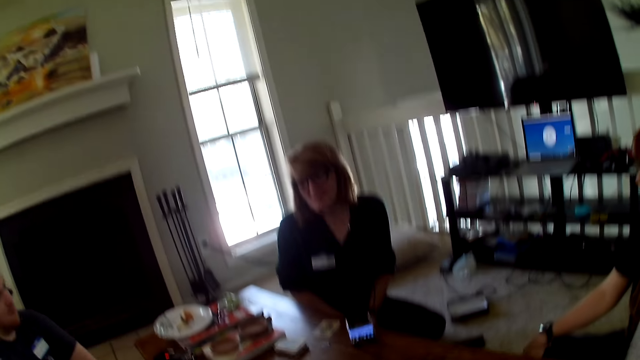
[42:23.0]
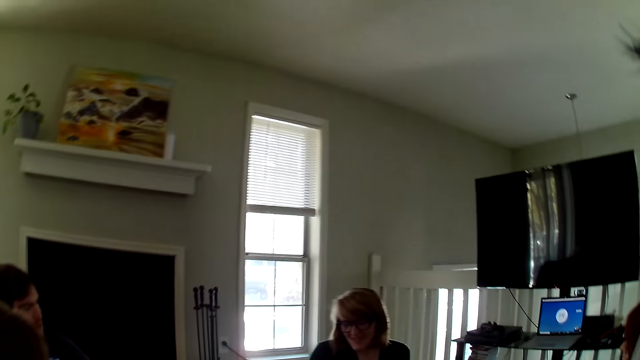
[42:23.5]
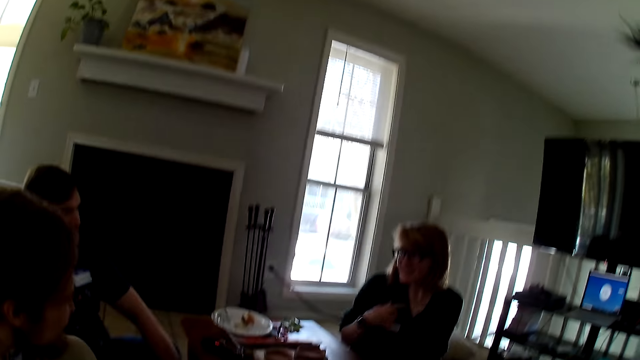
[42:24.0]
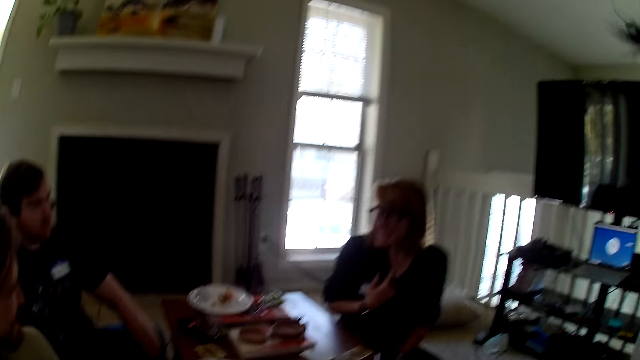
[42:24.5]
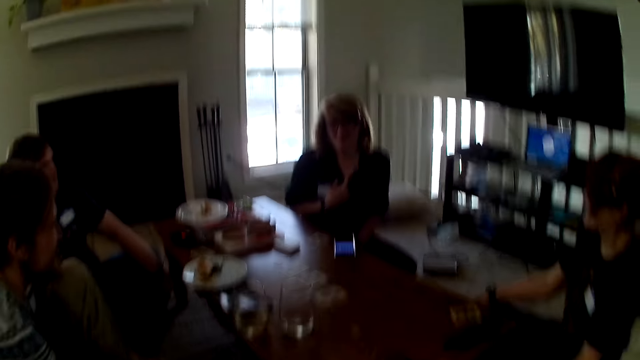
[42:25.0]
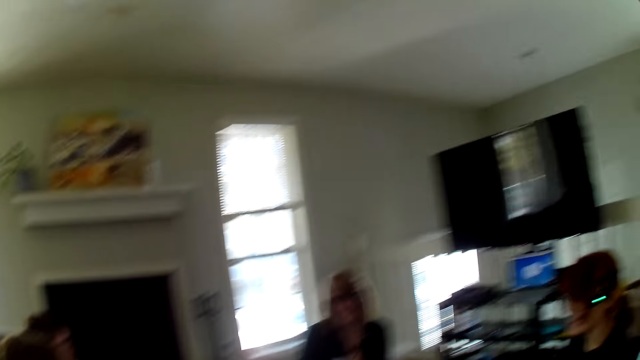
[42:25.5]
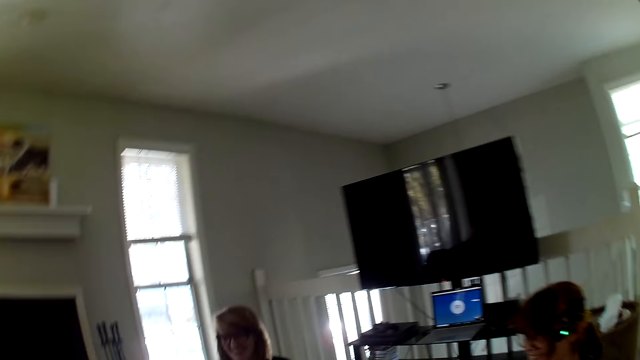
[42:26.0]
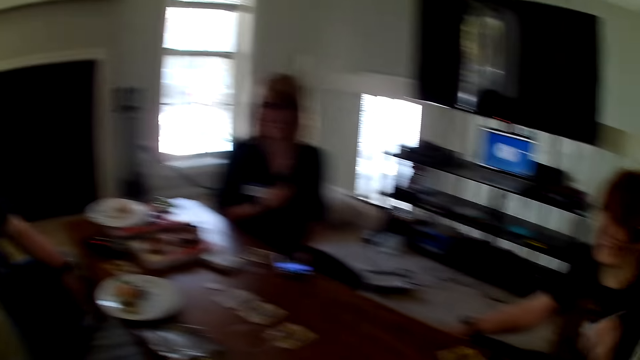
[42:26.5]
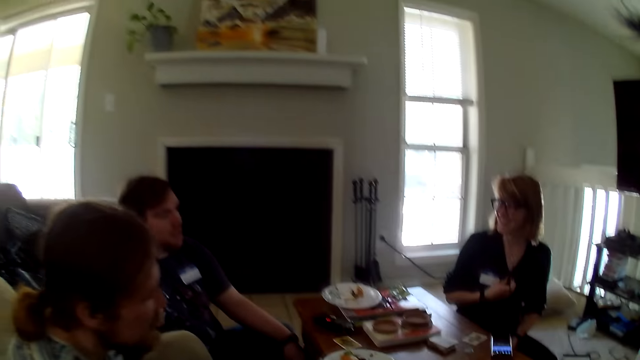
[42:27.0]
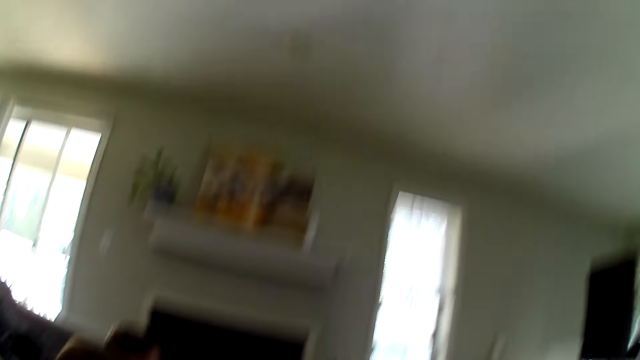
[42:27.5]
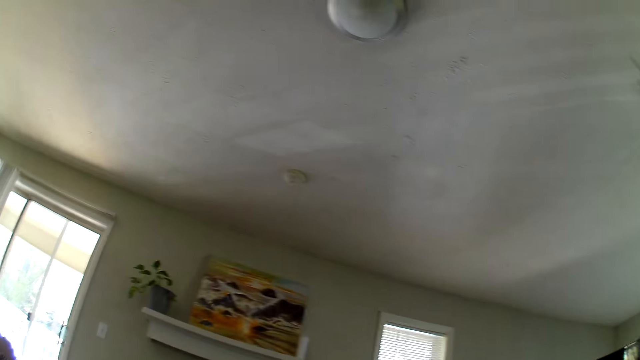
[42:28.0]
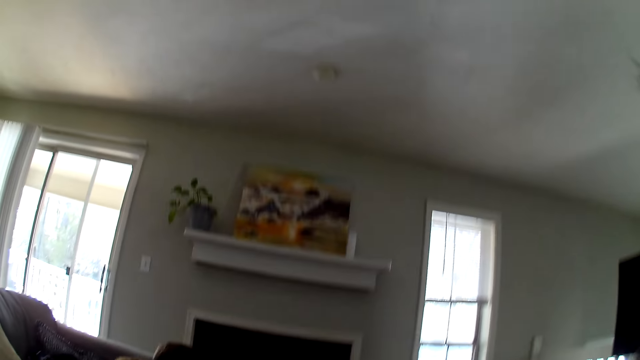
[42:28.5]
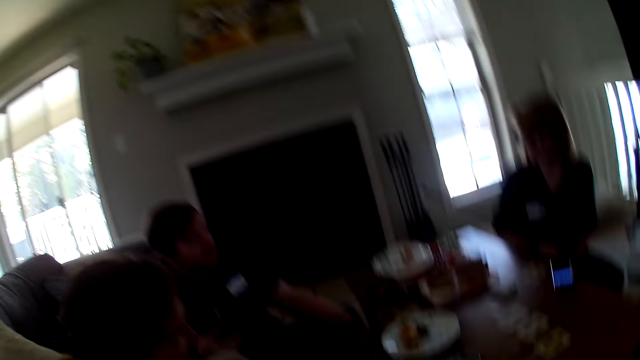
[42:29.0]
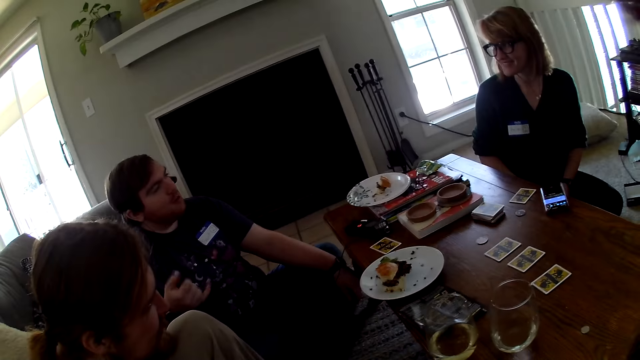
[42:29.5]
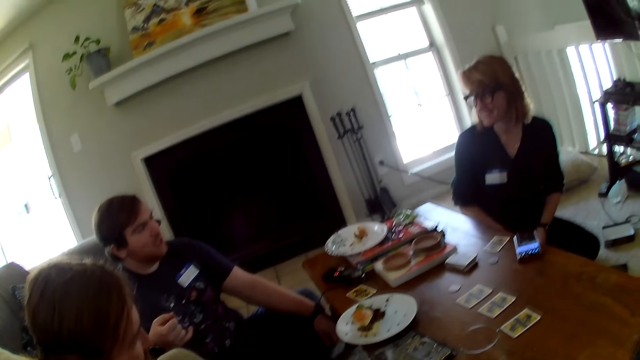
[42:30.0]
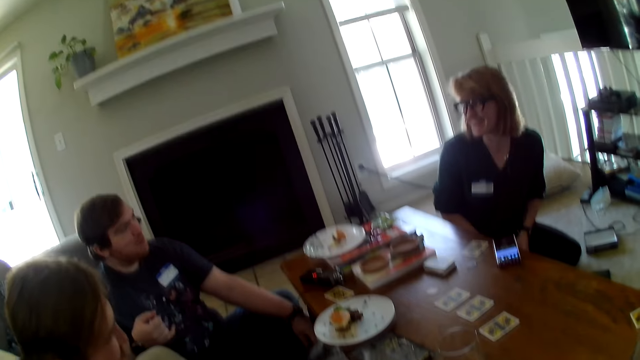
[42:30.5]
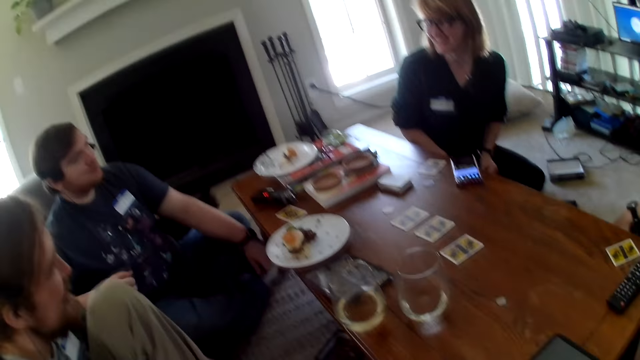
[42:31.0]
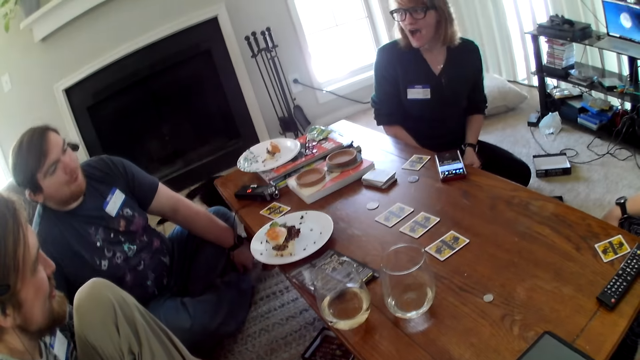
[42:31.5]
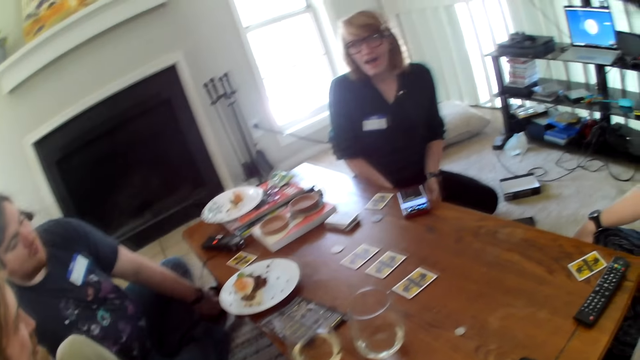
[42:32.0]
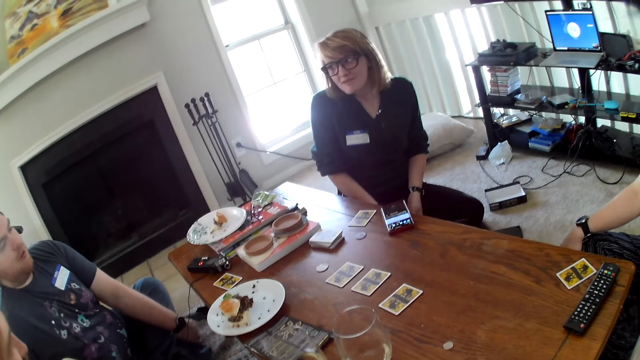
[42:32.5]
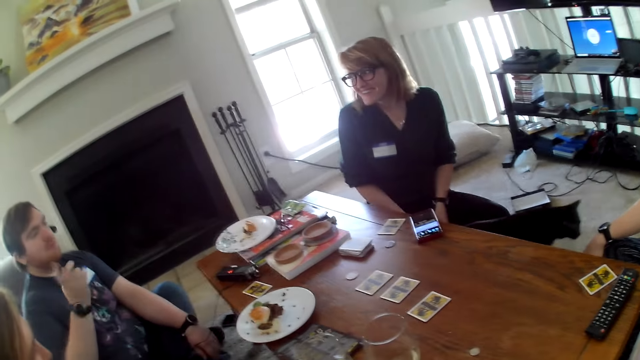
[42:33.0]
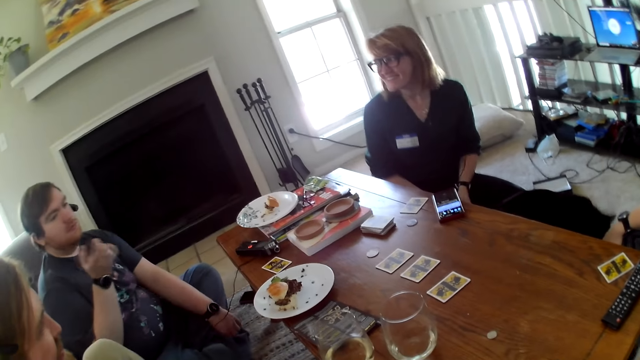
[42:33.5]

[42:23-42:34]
A woman moves the hand. The camera wearer looks around the house. A man moves the hand.

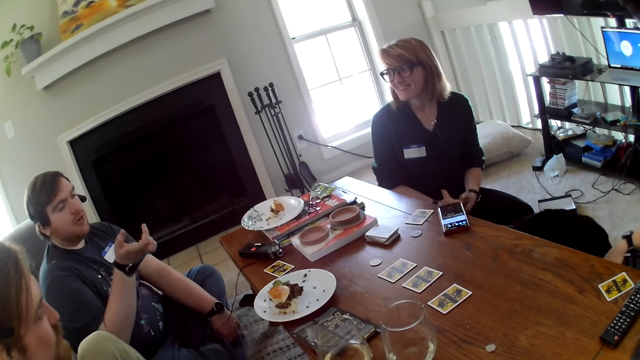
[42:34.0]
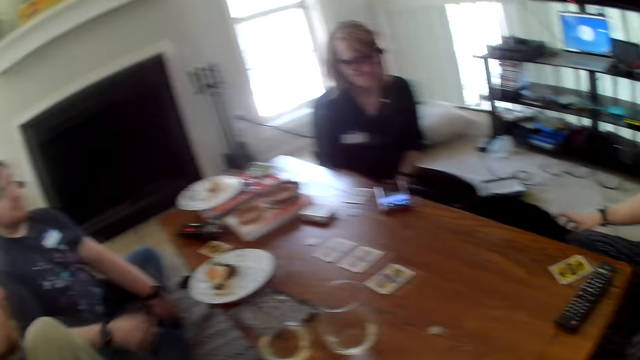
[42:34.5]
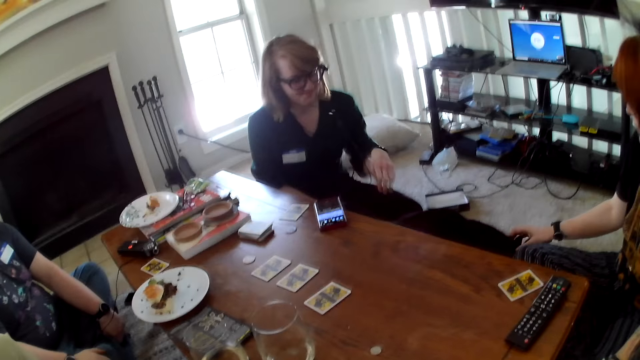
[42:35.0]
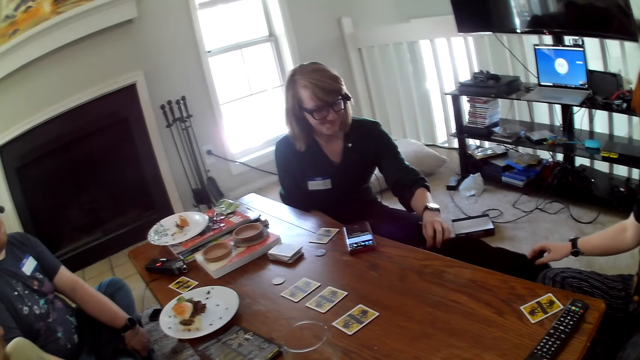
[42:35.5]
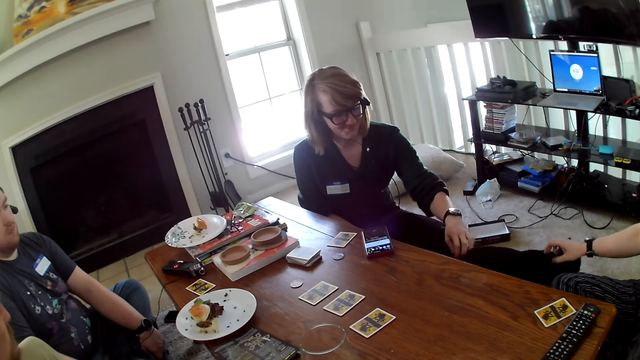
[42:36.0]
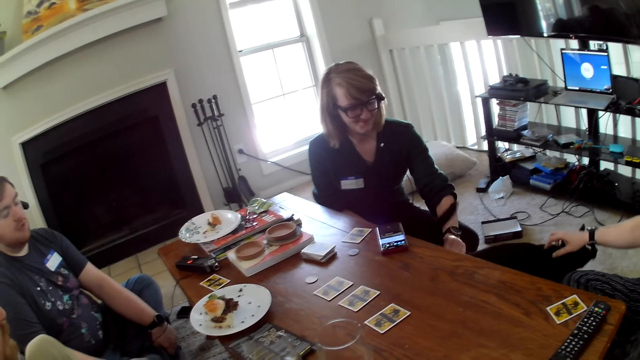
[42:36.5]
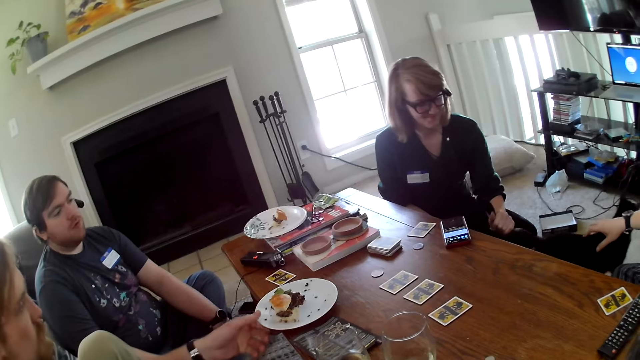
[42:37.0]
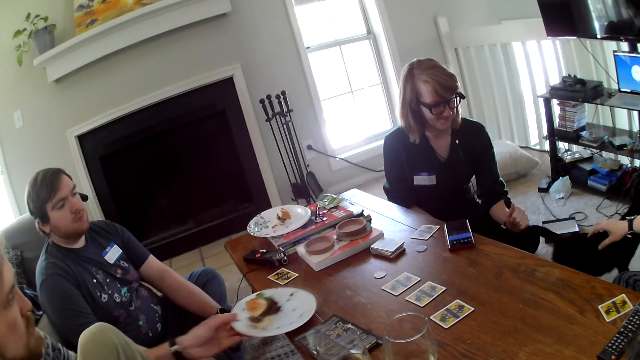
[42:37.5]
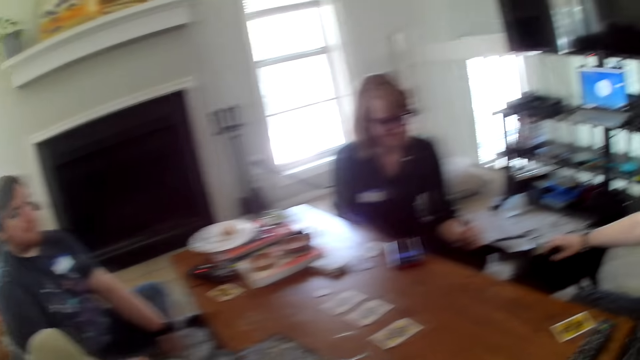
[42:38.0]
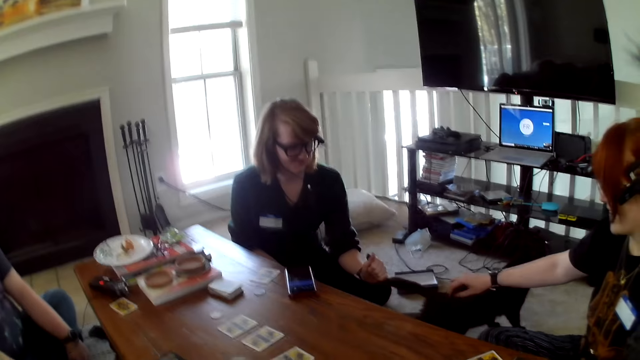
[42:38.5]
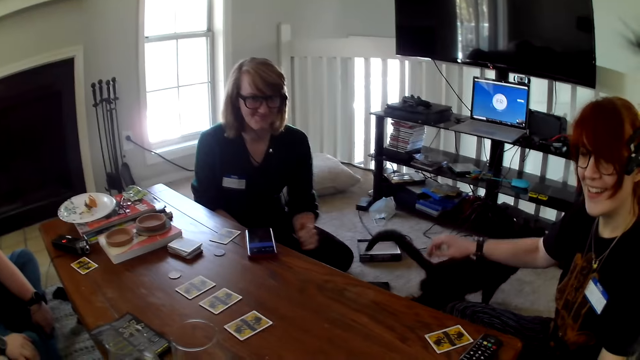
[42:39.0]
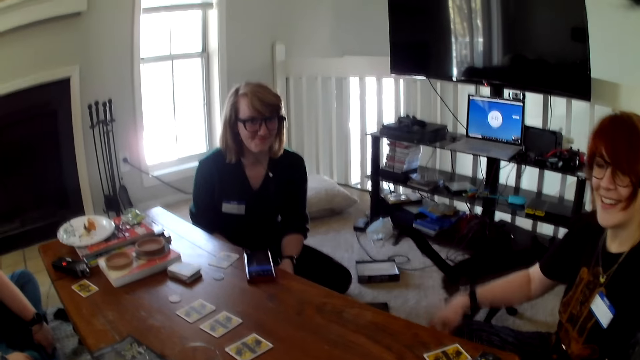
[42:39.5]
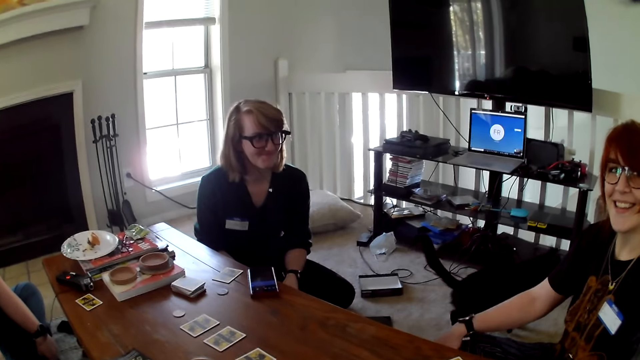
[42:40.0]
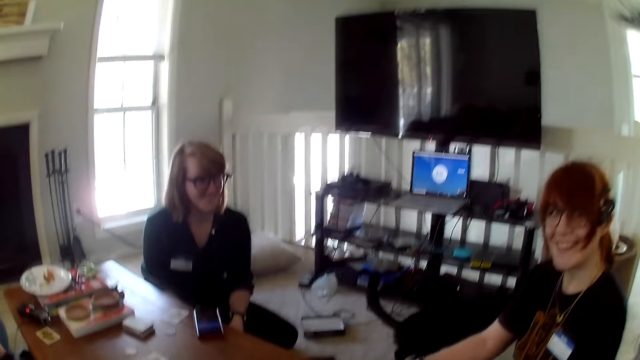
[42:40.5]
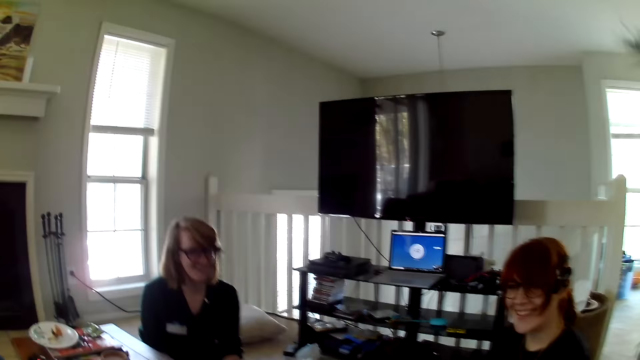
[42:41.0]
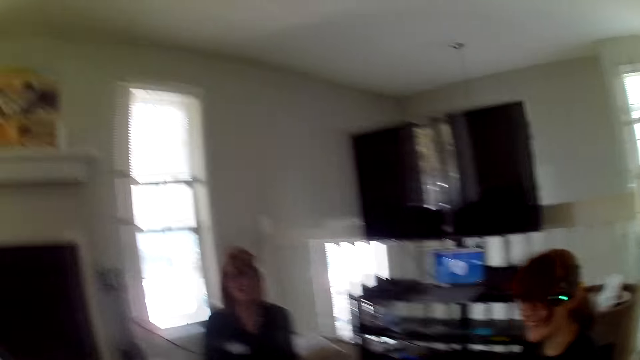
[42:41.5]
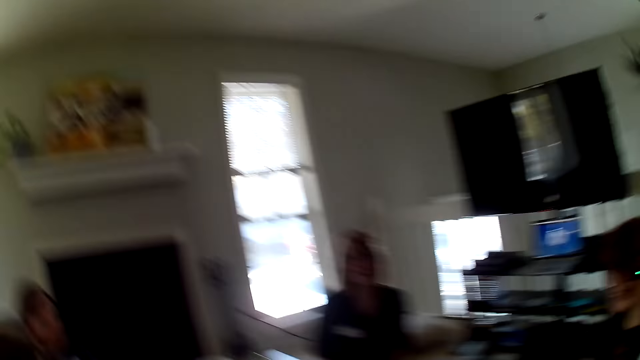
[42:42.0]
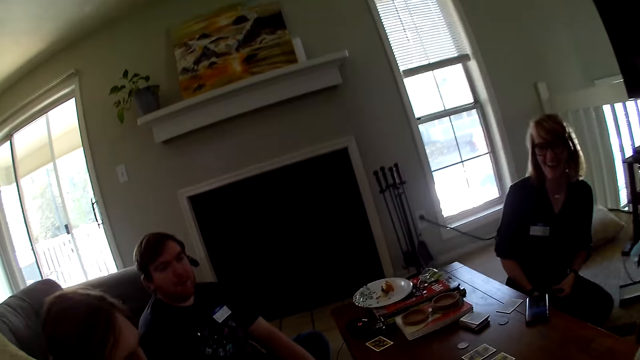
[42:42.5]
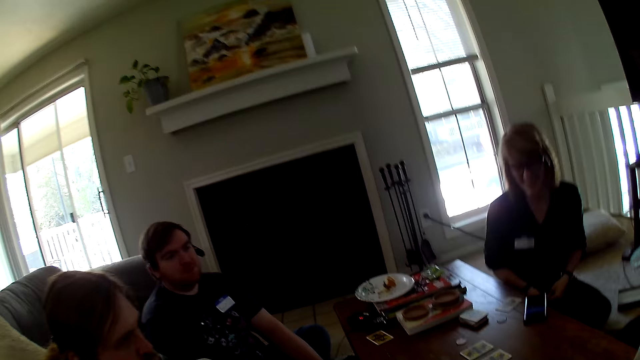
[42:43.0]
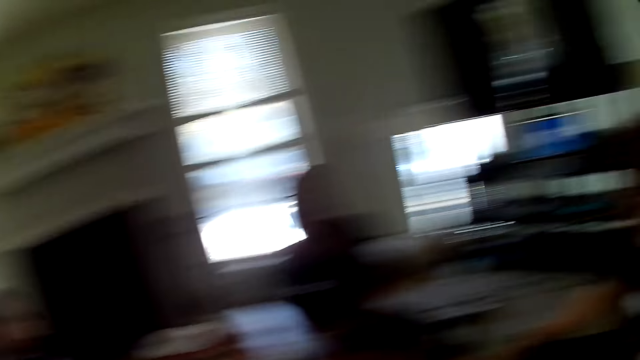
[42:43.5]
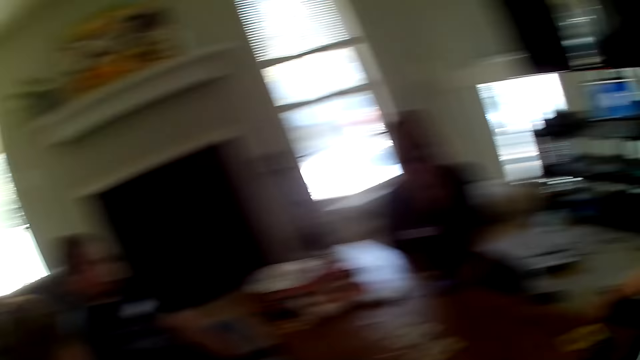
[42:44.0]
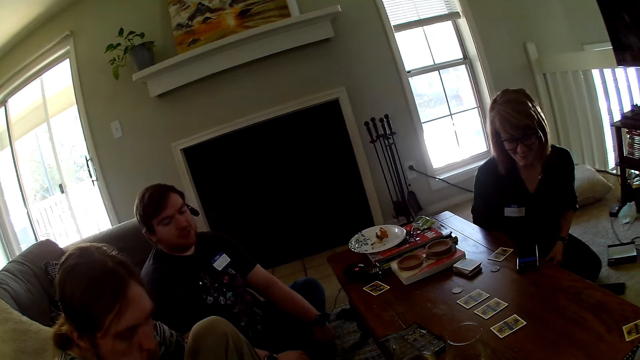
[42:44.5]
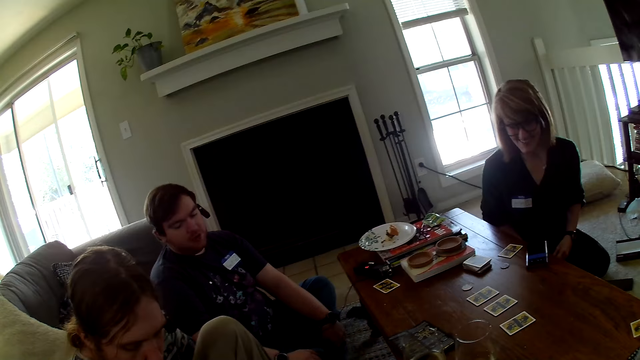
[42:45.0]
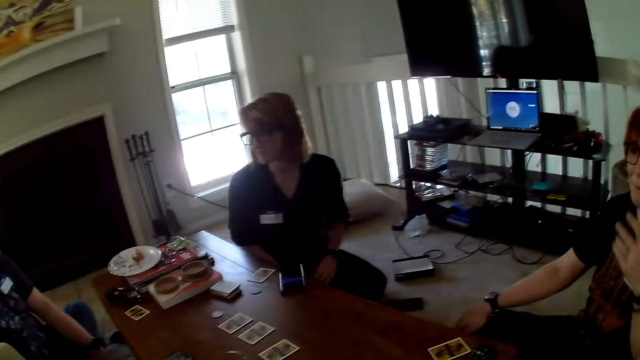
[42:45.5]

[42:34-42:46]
A woman touches the cat. Another woman touches the cat. A man moves the plate. The camera wearer looks around the house.
